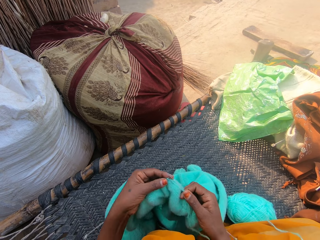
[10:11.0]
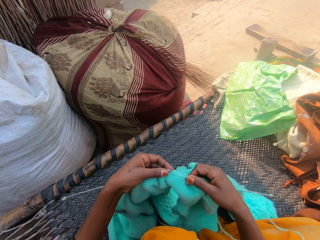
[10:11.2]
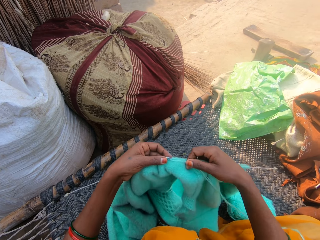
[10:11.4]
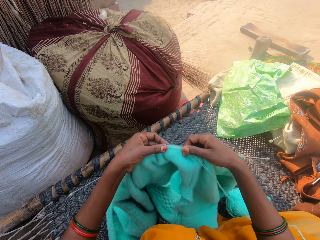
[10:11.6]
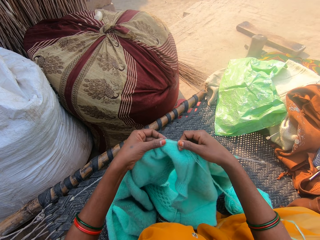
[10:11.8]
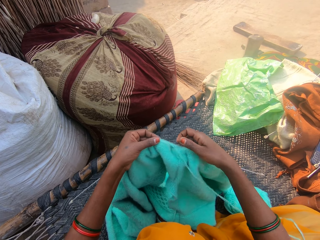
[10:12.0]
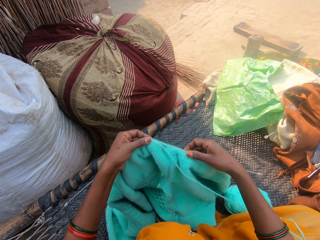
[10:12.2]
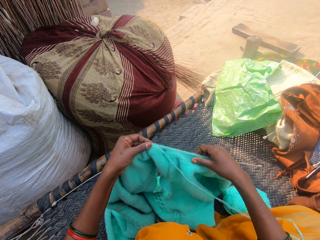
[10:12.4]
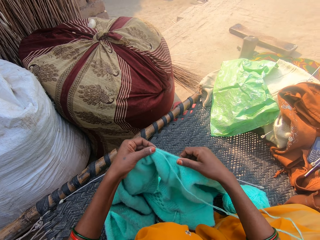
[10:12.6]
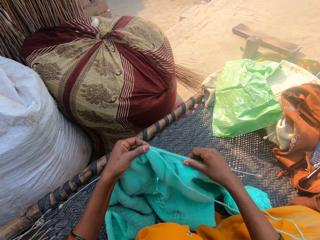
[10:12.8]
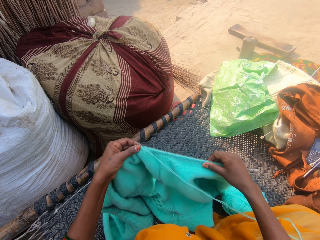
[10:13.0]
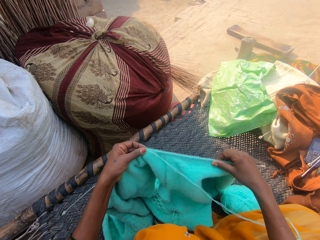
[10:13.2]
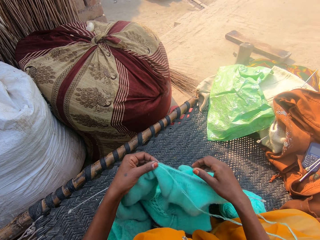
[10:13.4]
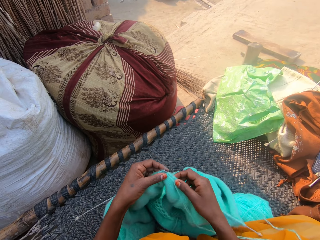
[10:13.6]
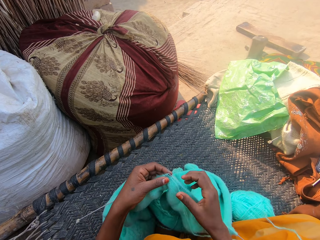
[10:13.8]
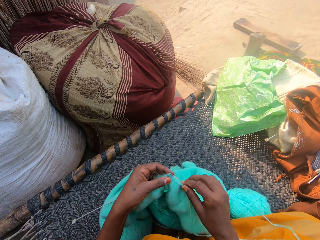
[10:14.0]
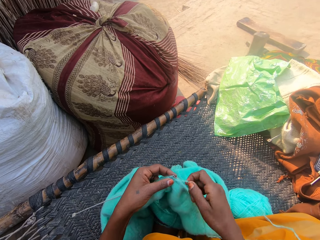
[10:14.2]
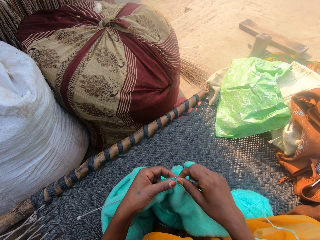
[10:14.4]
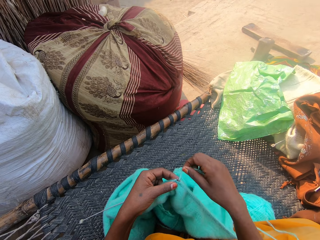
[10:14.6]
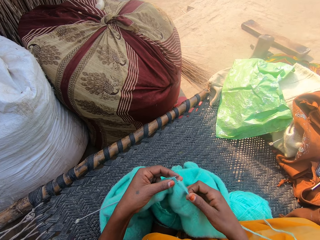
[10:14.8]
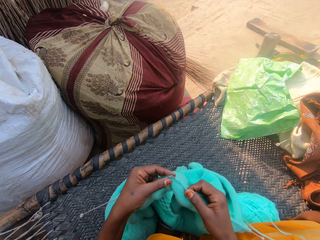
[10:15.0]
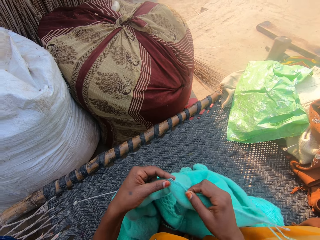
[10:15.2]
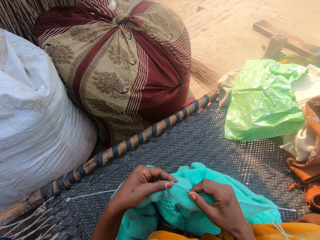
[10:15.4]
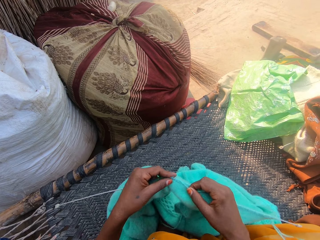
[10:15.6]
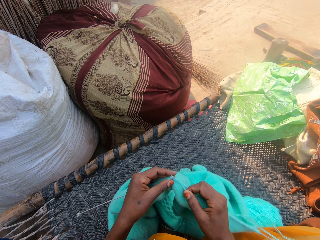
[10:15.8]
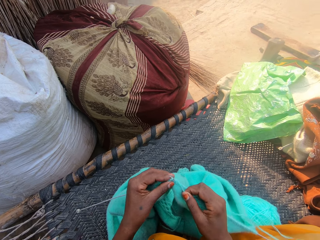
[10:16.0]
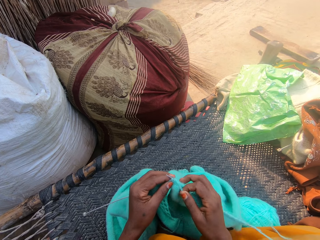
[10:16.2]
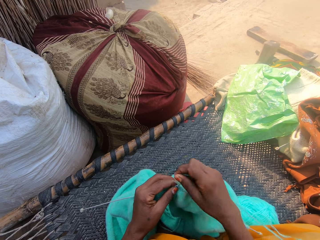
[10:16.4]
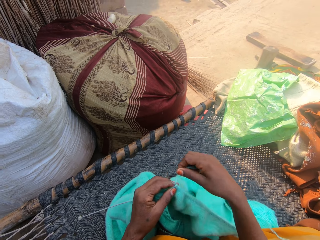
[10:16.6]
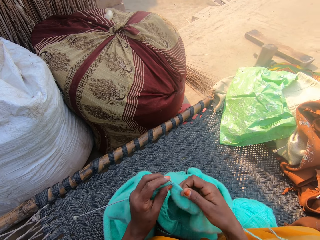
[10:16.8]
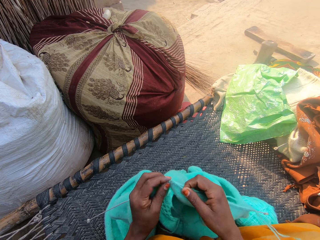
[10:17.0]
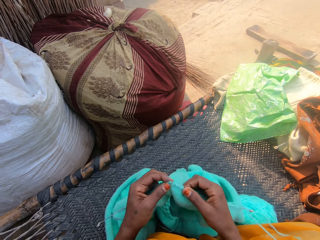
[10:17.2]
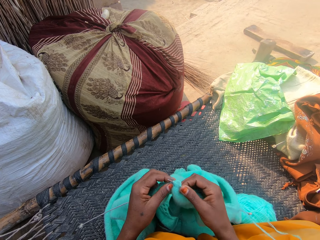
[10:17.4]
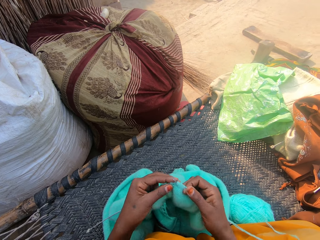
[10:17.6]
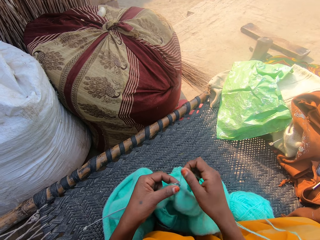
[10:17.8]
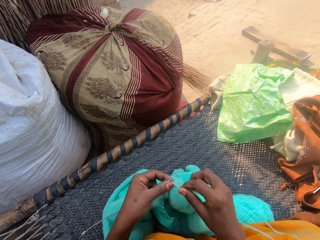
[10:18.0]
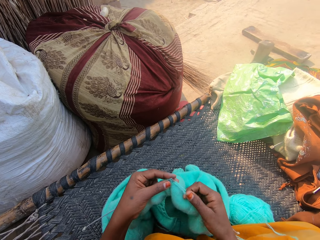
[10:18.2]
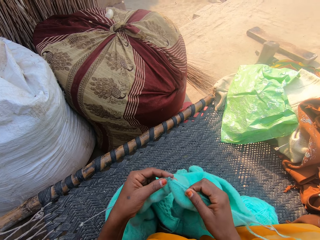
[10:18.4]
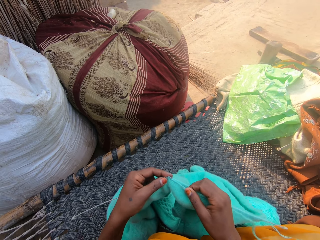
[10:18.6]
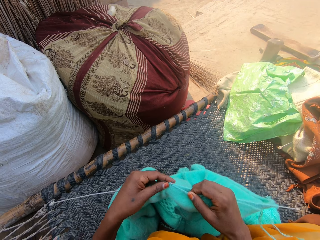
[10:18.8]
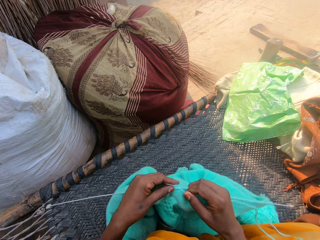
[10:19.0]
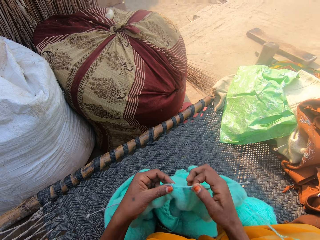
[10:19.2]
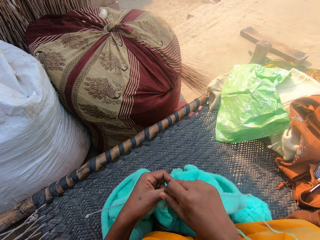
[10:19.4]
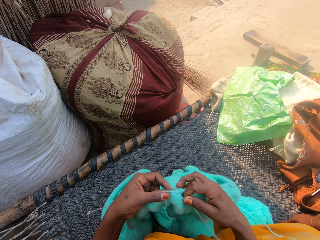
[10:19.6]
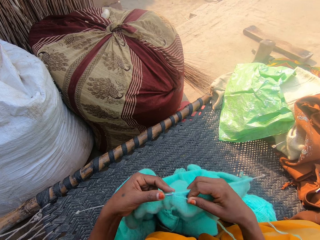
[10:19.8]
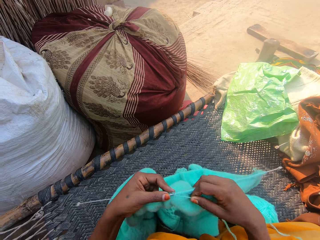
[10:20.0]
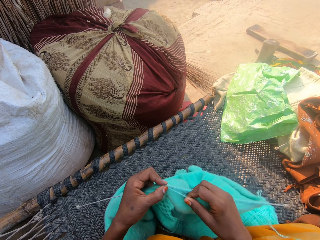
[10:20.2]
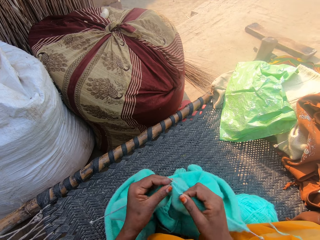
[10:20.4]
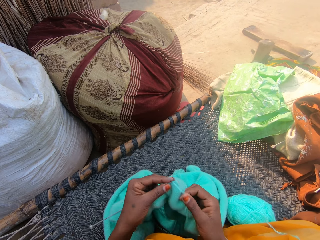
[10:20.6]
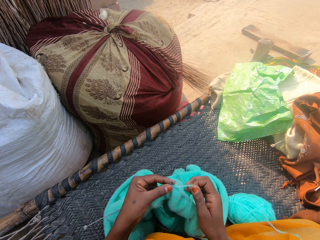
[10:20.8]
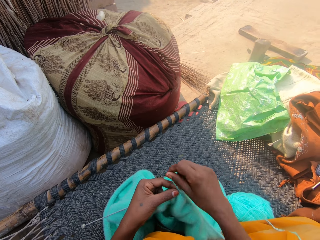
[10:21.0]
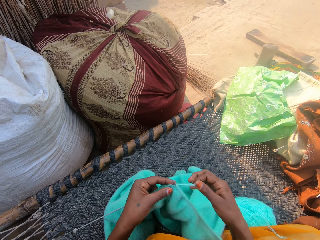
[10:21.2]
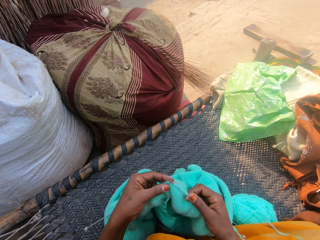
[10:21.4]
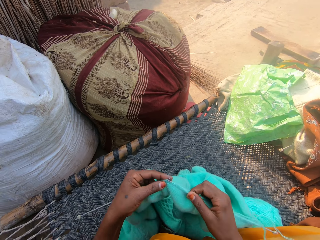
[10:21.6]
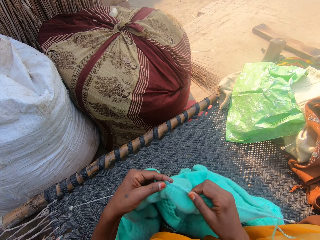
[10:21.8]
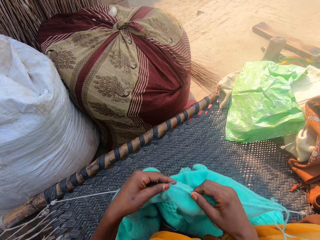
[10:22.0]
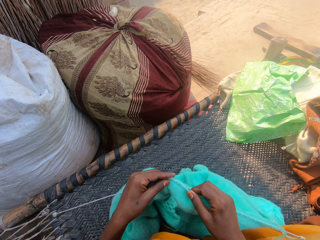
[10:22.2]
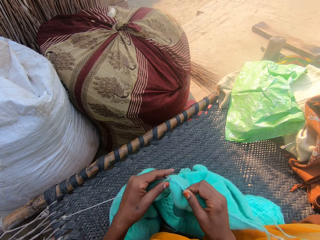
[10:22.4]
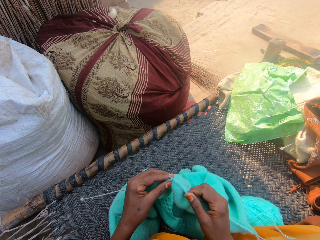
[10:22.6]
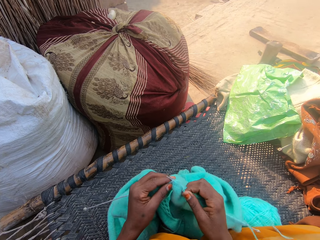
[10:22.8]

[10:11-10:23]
The camera wearer pulls the piece of cloth on the sewing needle. They sew the piece of cloth with the sewing needles.

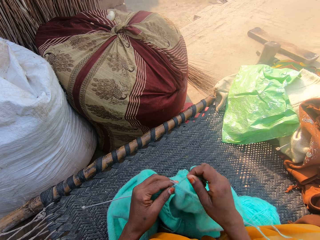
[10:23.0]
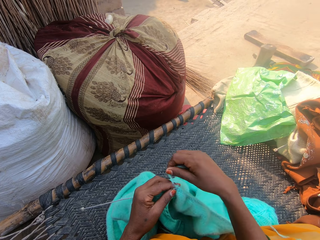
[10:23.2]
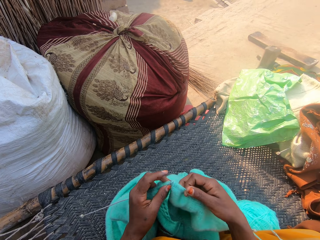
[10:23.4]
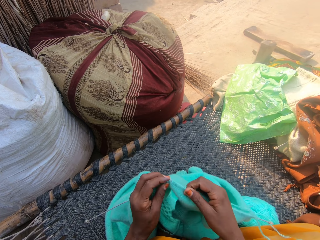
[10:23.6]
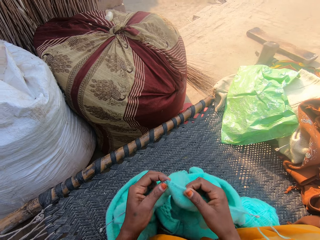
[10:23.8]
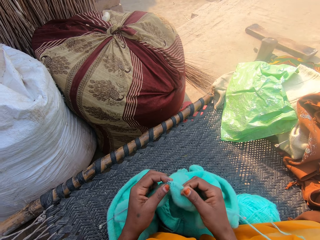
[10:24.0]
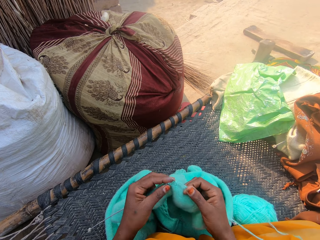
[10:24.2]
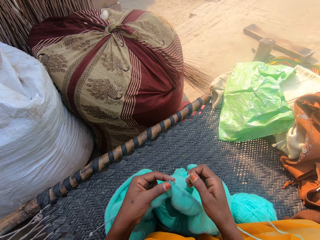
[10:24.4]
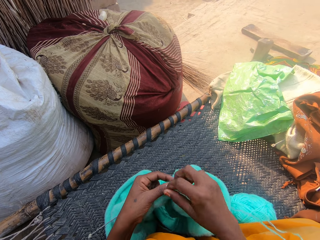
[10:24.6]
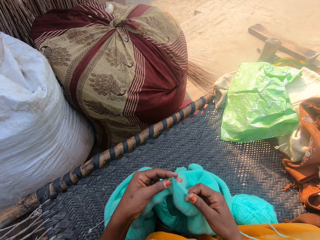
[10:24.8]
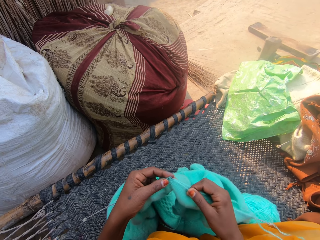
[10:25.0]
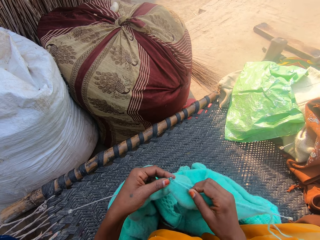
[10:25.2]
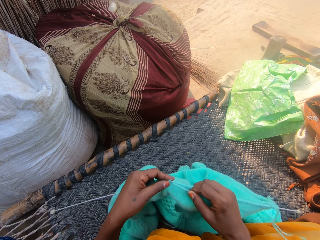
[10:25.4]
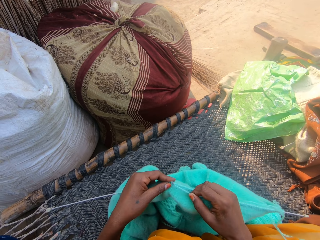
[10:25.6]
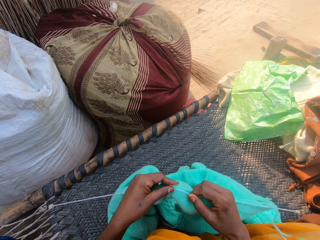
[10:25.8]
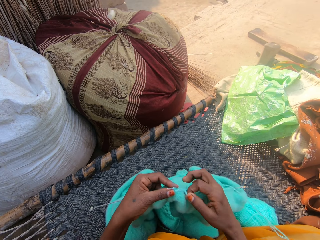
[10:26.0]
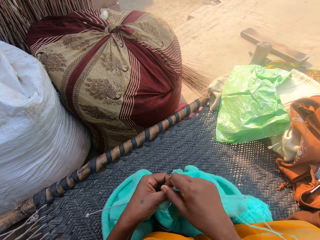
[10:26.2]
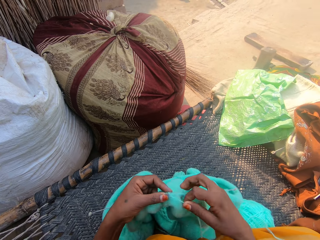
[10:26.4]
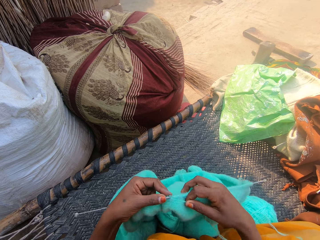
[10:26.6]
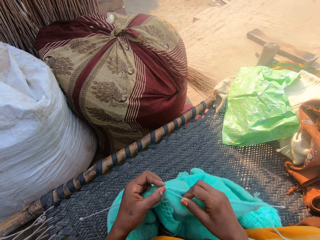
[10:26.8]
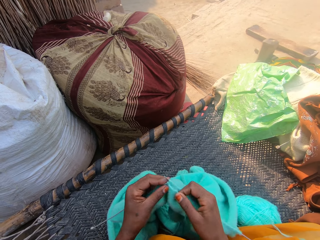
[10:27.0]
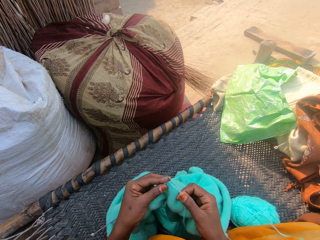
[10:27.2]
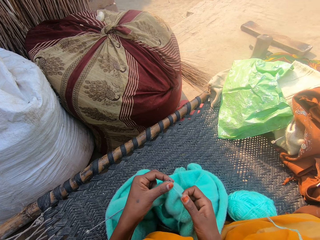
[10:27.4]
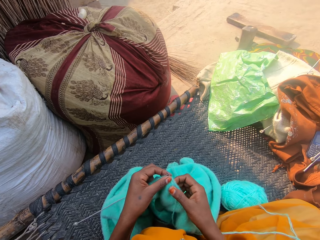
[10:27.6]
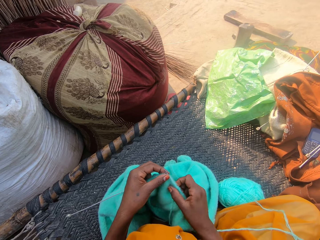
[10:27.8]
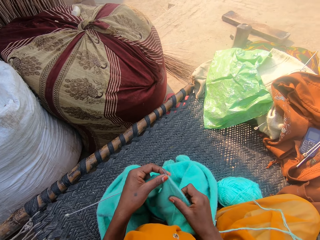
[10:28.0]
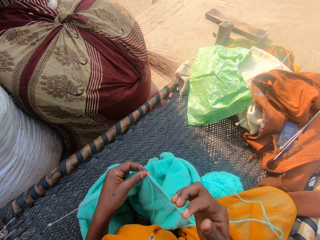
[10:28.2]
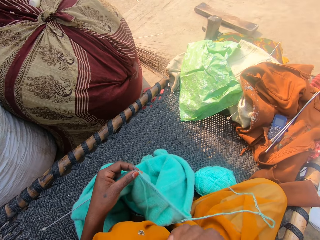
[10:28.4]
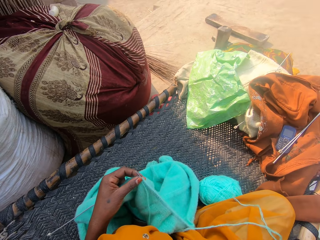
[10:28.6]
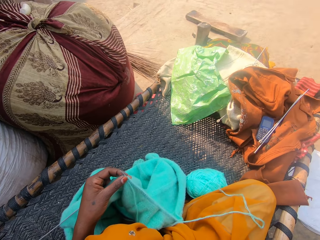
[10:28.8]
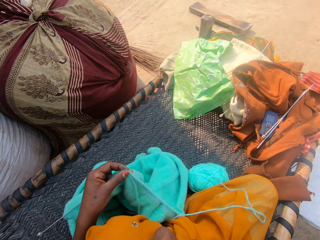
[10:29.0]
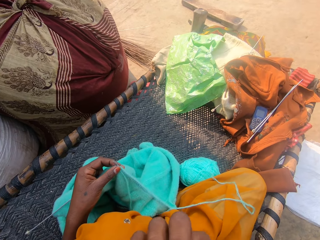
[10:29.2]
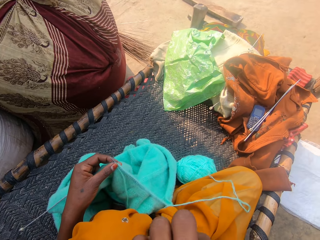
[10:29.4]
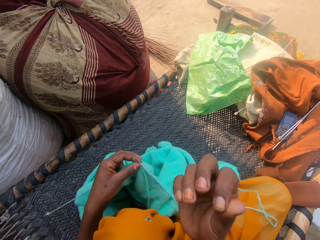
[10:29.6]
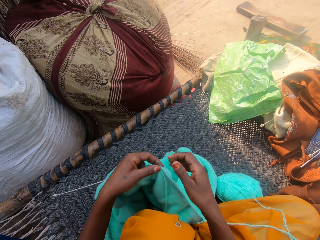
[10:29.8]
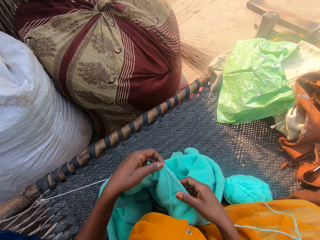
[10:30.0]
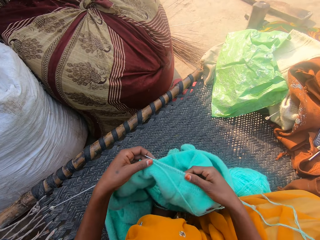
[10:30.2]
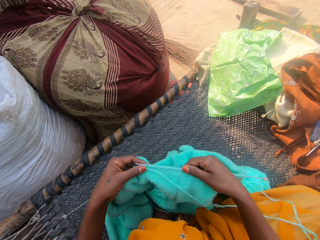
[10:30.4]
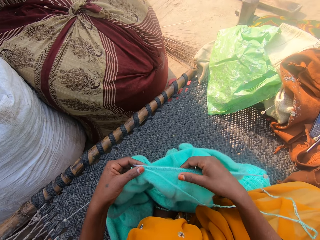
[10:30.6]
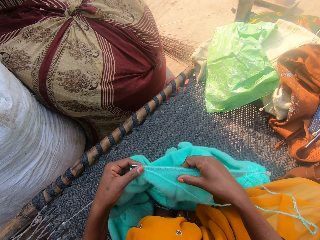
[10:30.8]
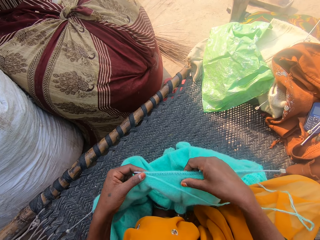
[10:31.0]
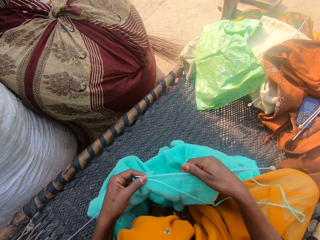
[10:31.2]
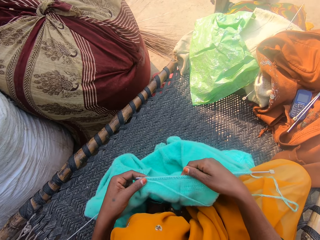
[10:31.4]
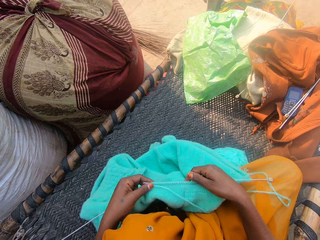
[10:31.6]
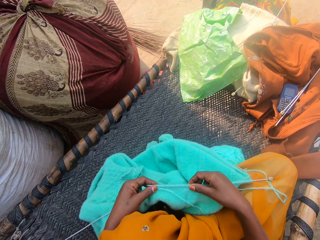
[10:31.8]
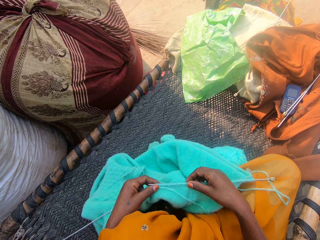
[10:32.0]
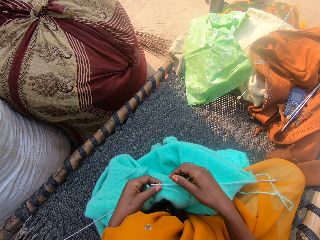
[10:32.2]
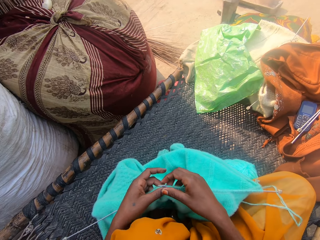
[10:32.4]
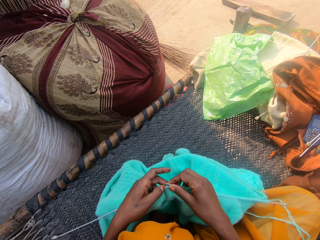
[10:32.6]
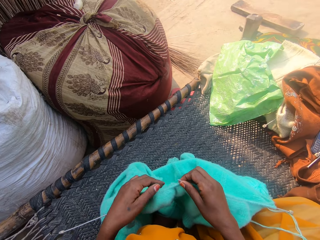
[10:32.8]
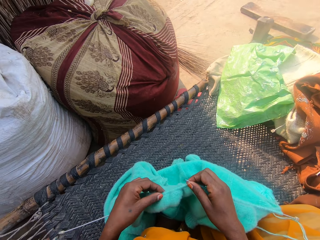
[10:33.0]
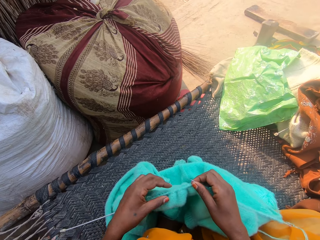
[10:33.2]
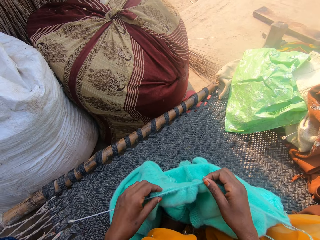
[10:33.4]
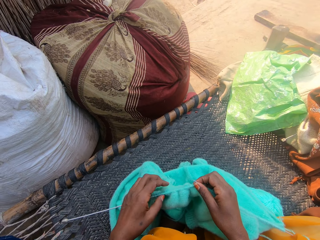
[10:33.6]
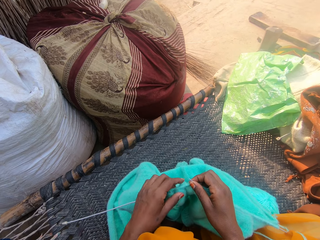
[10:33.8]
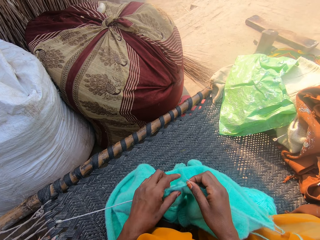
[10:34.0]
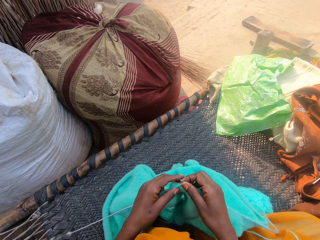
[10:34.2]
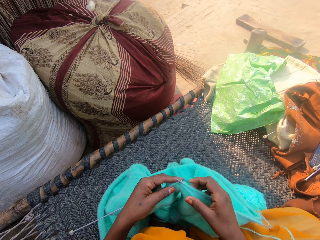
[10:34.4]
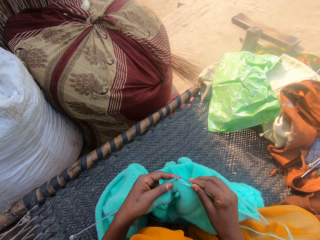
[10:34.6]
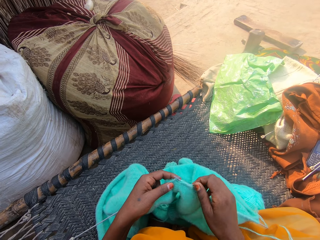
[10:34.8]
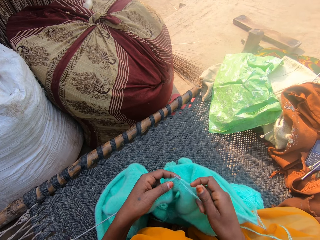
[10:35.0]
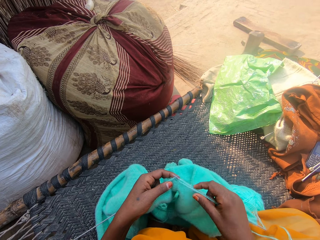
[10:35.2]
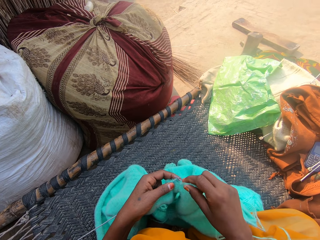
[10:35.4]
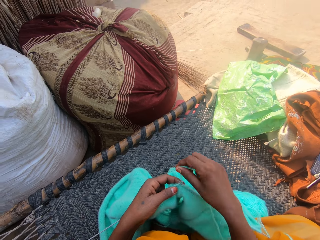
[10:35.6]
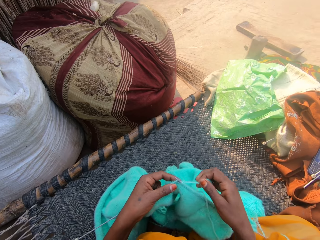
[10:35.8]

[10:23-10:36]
The camera wearer pulls the piece of cloth on the sewing needle. They touch the face. They look at the piece of cloth. They push the piece of cloth on the sewing needle.
